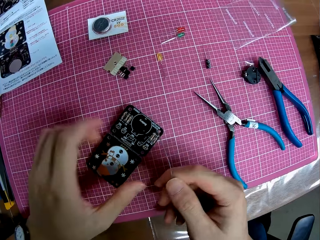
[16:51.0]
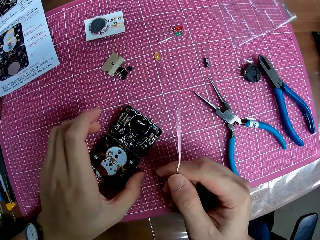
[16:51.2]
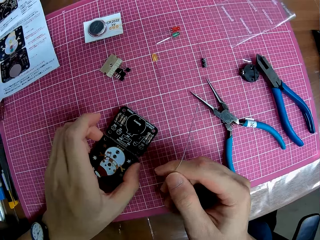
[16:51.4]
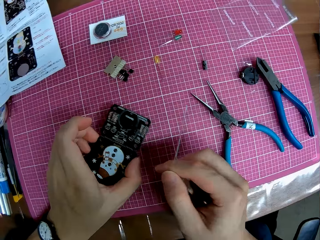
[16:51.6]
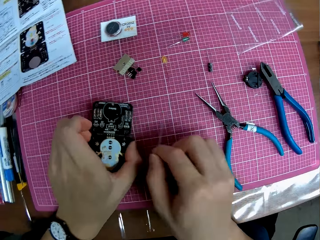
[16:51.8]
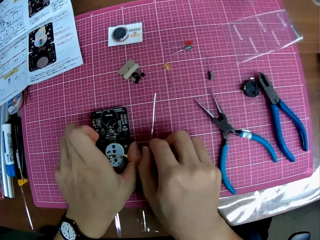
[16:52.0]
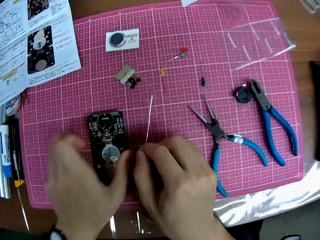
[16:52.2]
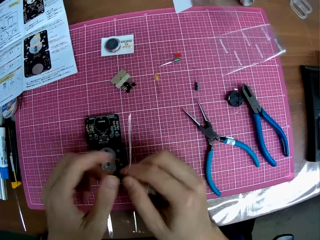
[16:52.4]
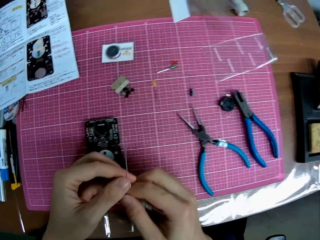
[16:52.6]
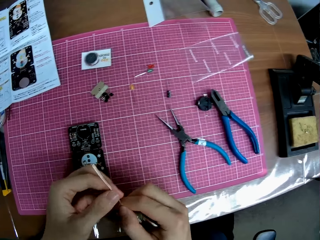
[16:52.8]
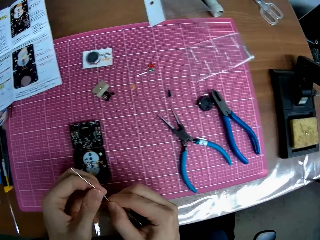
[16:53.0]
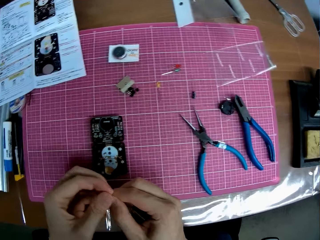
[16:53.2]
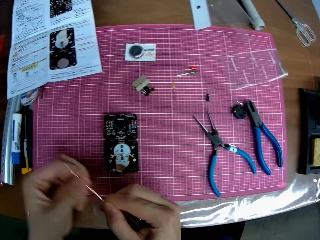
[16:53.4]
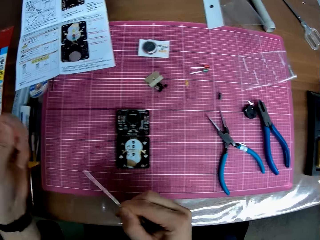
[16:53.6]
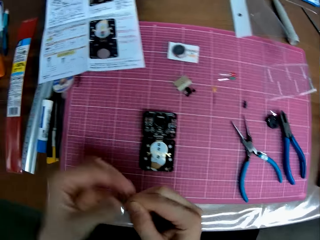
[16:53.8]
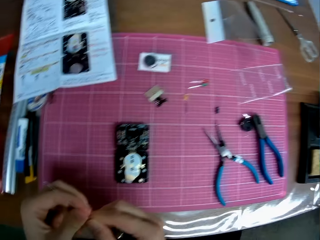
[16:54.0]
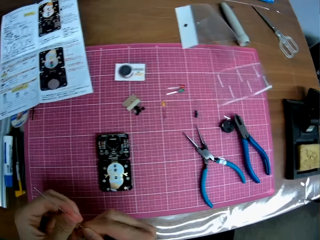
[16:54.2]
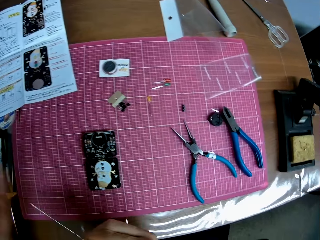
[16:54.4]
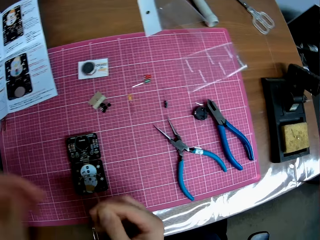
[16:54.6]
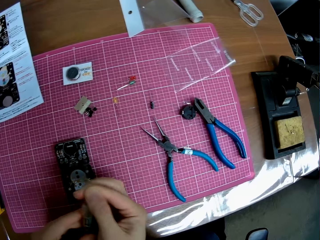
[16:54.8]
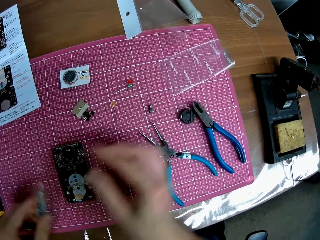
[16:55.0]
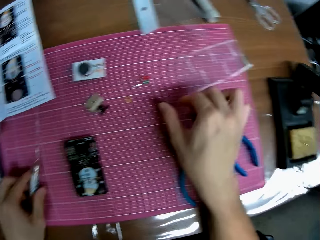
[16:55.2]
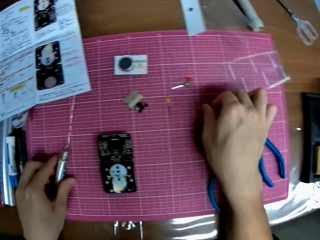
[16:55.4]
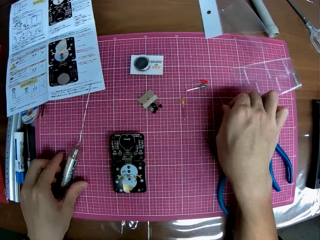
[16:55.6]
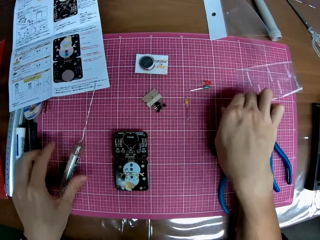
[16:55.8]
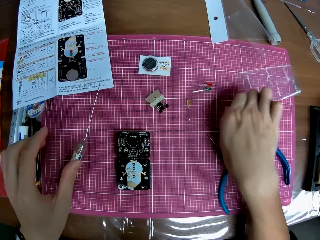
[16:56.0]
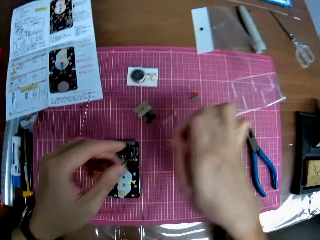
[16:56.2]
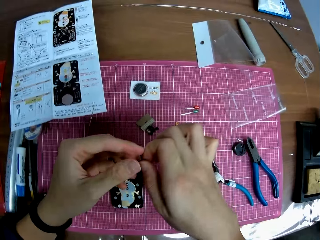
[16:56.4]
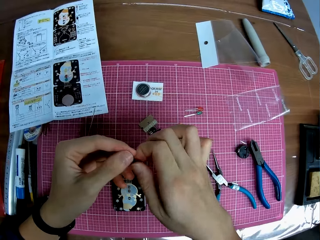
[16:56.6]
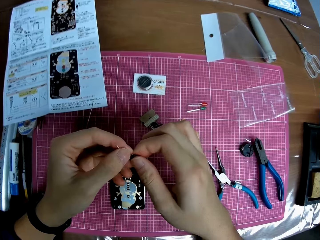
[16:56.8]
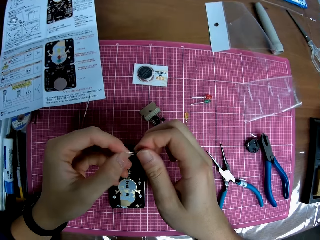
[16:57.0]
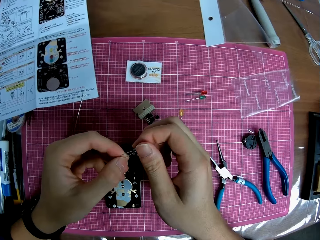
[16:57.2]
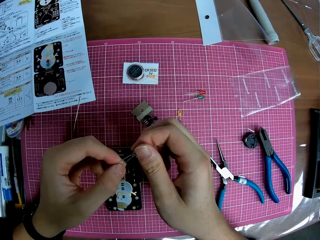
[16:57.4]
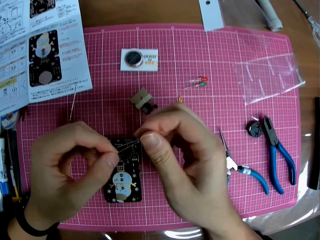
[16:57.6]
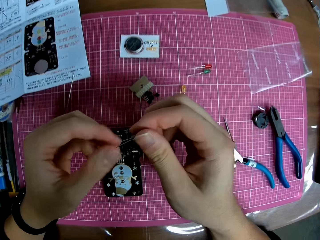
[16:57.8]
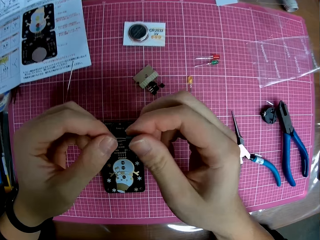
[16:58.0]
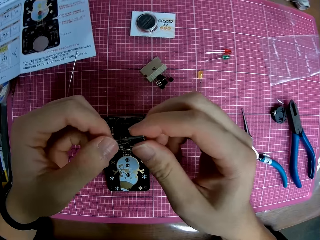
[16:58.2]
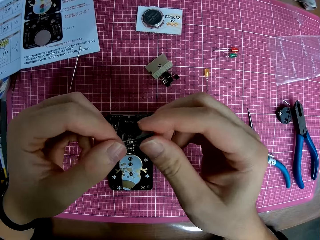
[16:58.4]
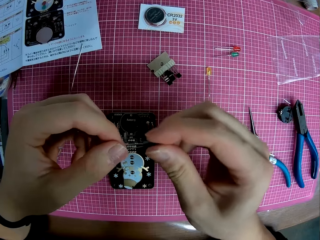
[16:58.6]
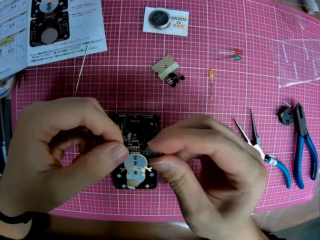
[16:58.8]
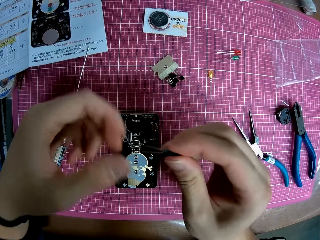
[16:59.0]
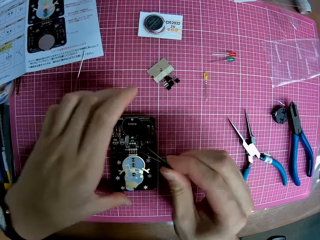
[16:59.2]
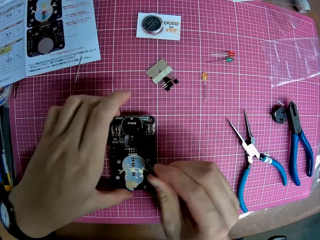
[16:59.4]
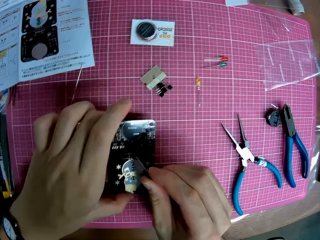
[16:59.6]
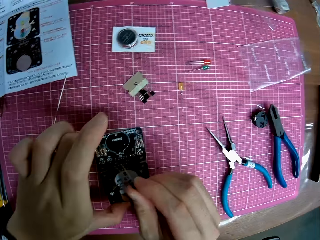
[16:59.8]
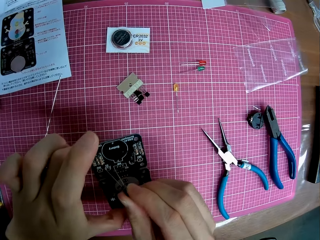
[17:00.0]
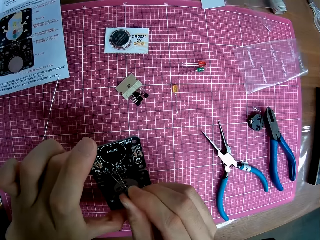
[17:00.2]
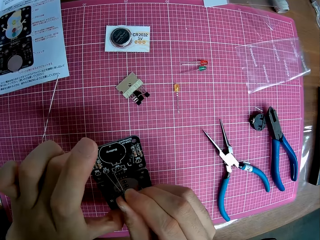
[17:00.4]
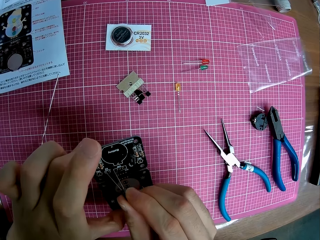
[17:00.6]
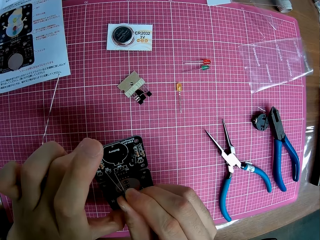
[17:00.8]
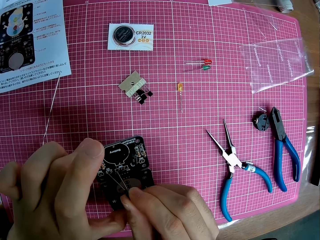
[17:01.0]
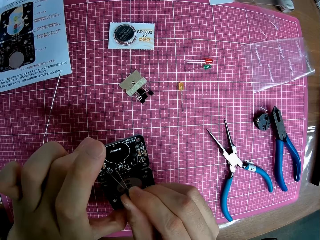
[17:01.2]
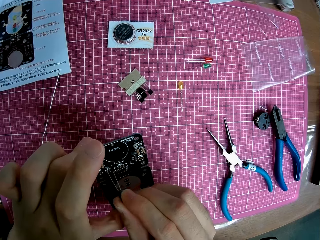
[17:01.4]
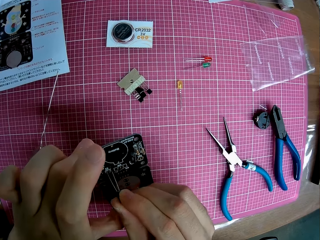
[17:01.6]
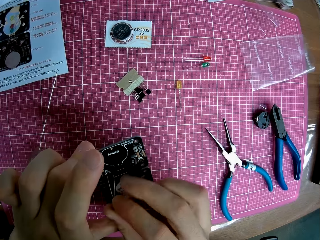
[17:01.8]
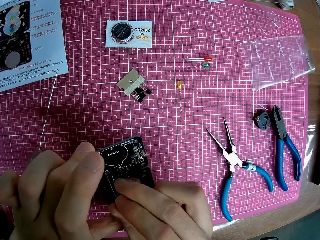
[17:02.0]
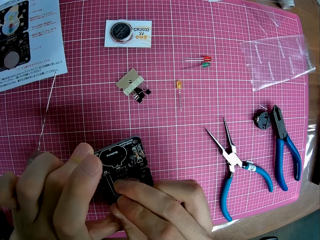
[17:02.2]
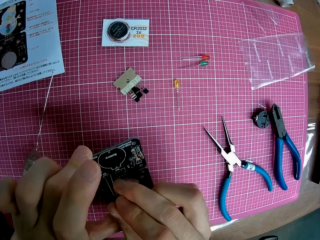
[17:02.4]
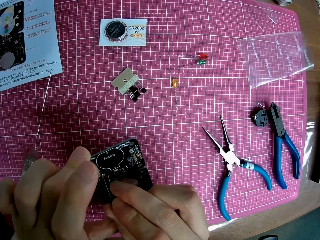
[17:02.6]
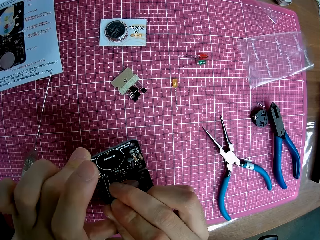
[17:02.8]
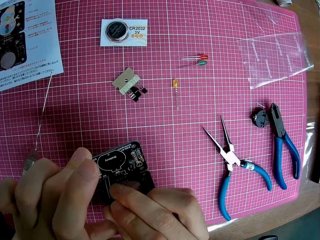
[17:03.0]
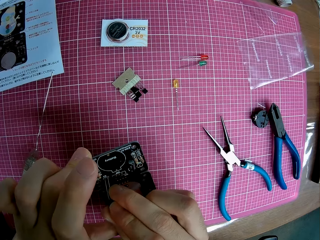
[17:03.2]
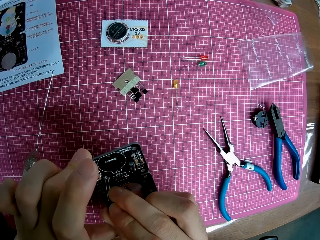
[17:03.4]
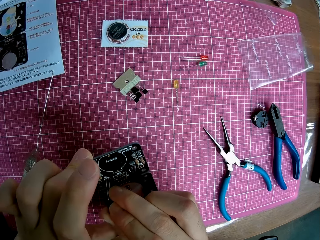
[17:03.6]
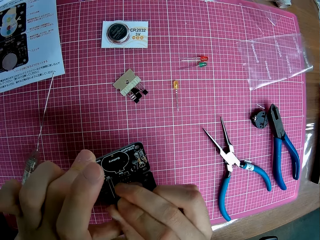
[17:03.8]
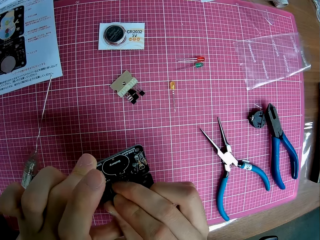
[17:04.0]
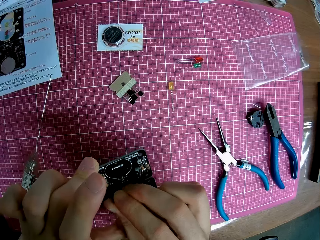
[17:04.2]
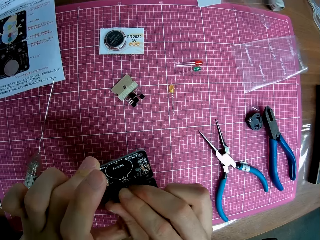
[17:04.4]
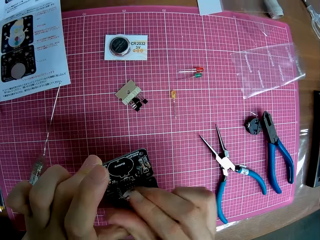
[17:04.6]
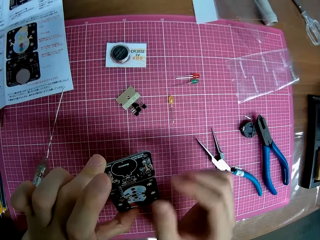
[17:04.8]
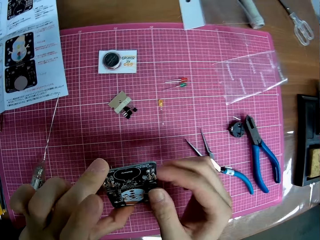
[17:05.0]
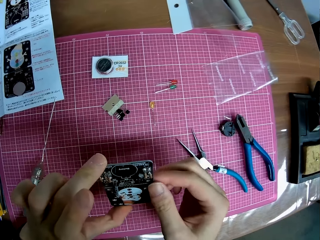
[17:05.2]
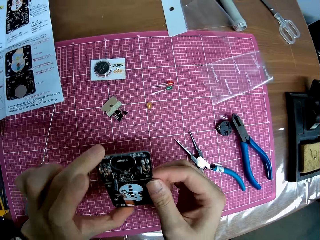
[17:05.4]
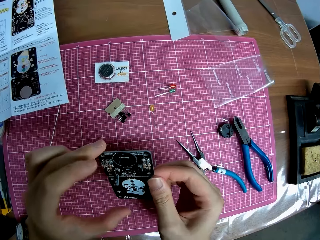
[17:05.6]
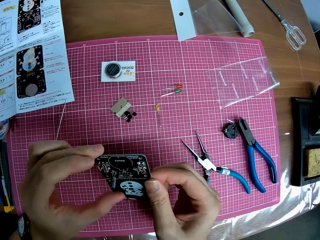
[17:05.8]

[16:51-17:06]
The camera wearer passes the solder wire from the left hand to the right hand. He adjusts the electronic hardware on the table. He adjusts the solder wire on the table. He drops the solder wire on the table. He picks up an iron on the table. He adjusts the iron in his hands. He takes the electronic component and puts the electronic component in the electronic motherboard. He repairs the electronic hardware with the iron.

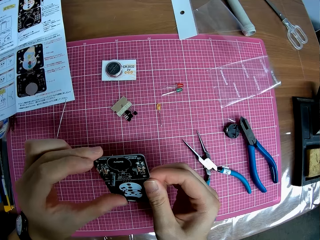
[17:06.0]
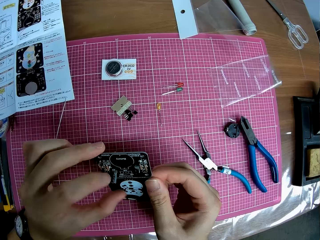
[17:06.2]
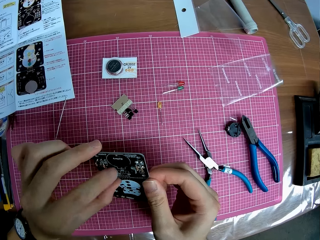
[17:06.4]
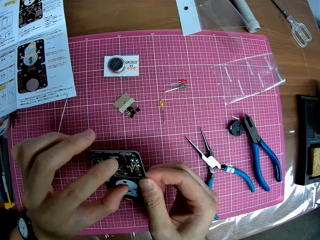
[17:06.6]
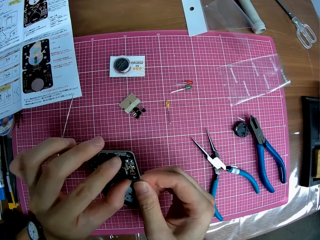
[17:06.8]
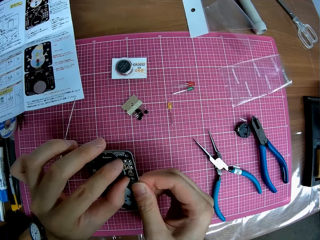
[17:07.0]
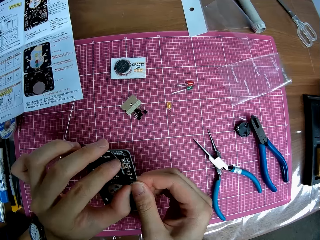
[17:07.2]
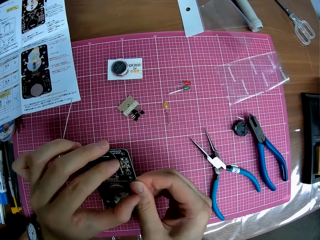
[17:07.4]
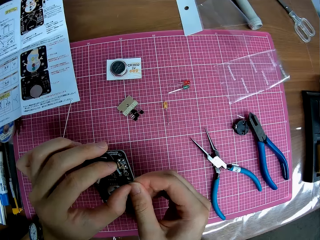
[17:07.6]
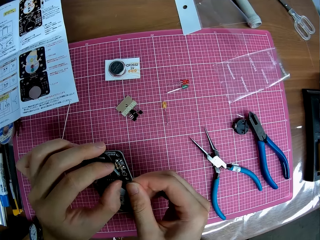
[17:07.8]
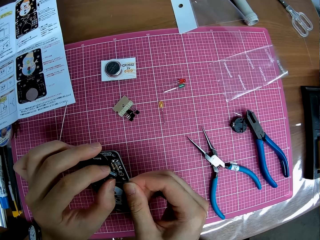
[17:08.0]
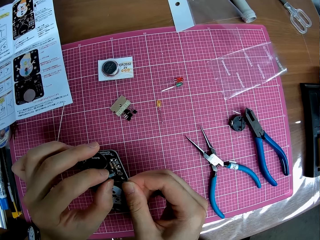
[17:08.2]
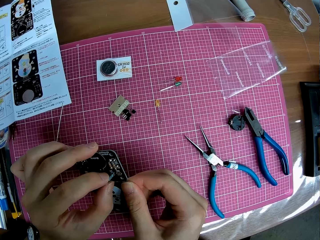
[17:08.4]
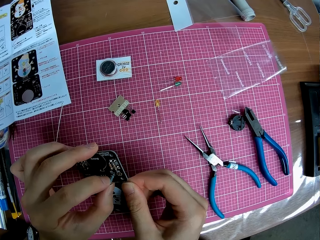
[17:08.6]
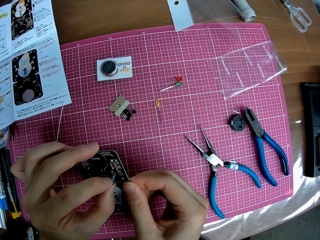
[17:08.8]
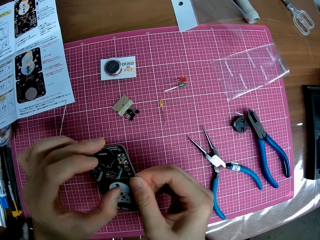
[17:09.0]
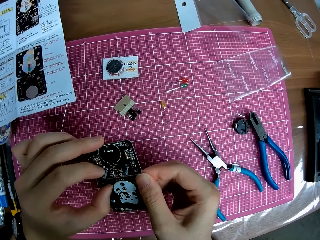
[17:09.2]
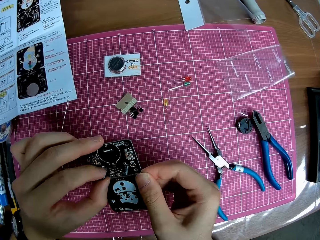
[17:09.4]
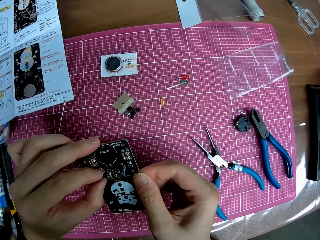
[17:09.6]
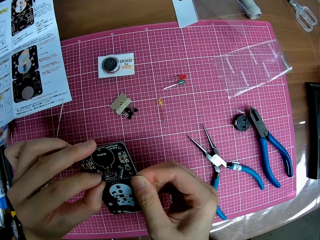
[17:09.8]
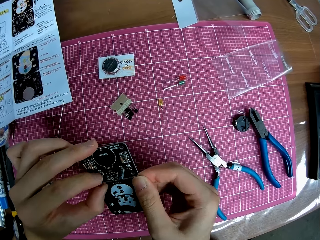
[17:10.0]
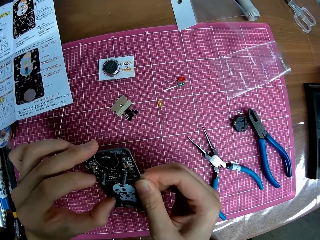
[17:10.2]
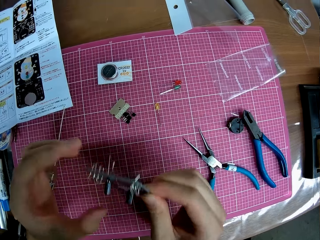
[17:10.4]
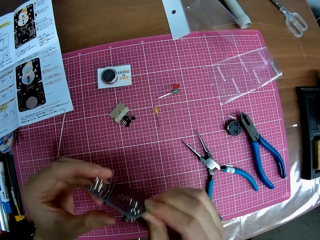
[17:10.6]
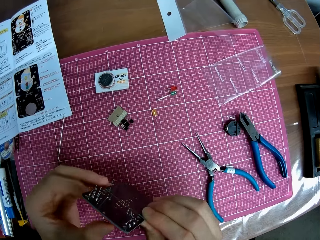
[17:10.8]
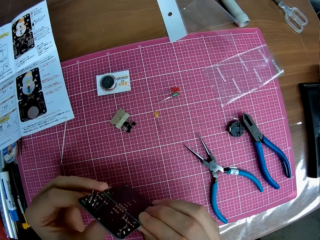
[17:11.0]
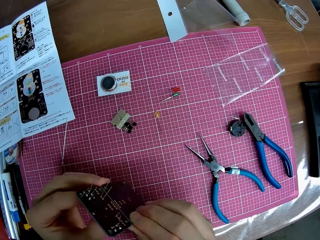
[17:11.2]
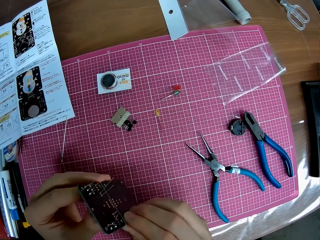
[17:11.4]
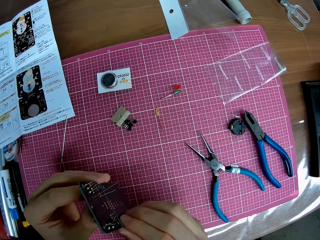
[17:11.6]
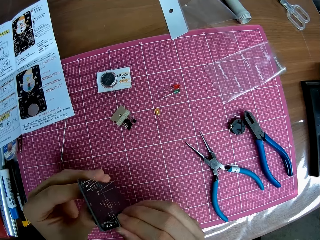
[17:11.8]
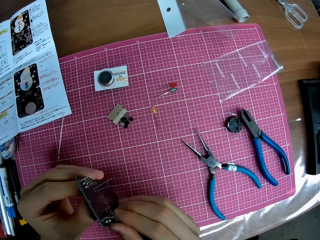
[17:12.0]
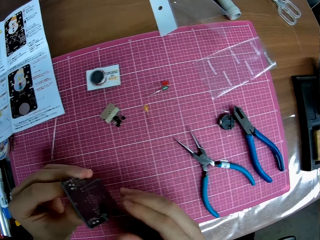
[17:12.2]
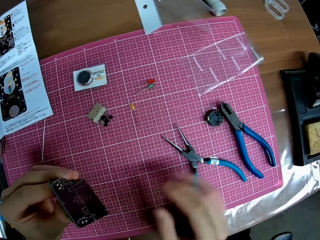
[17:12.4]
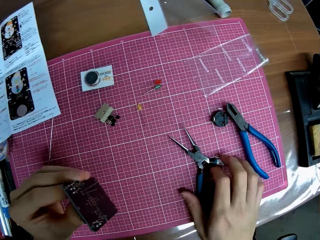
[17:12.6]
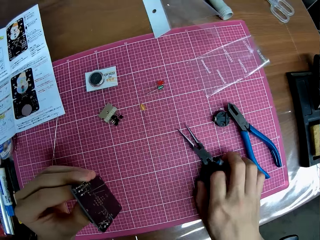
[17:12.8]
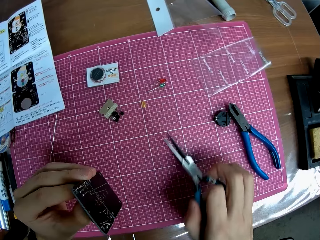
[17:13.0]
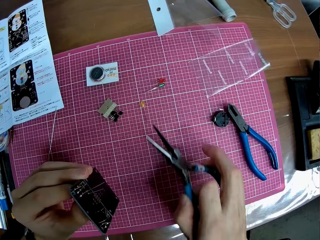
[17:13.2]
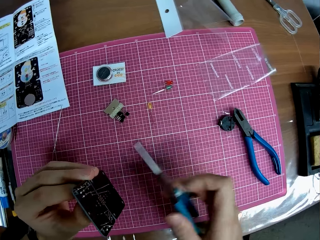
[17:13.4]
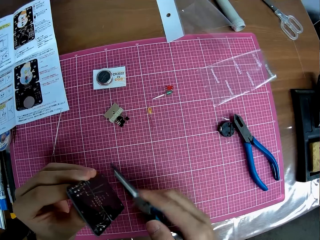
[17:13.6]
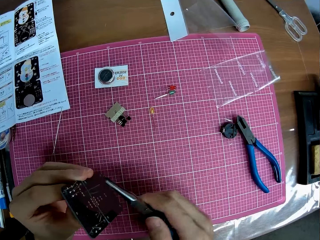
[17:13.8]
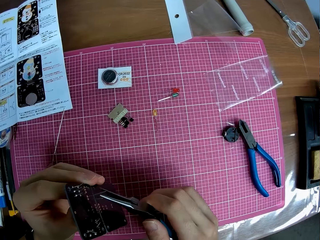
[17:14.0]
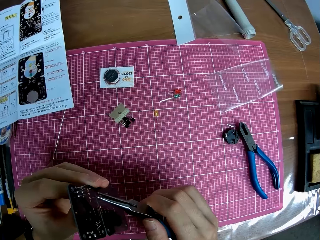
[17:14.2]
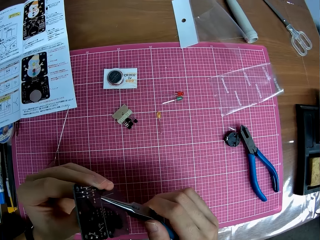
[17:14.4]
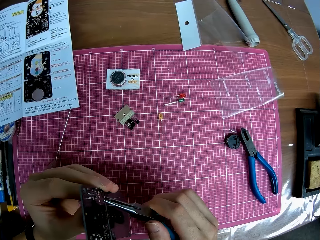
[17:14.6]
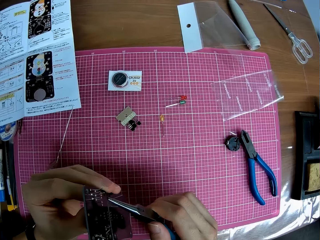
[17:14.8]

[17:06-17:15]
The camera wearer touches the electronic components. They pick up the nose cutter on the table.
